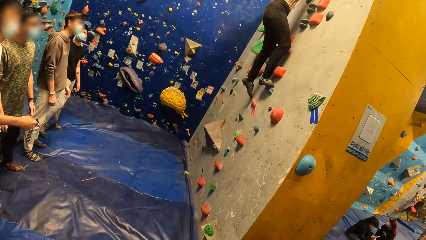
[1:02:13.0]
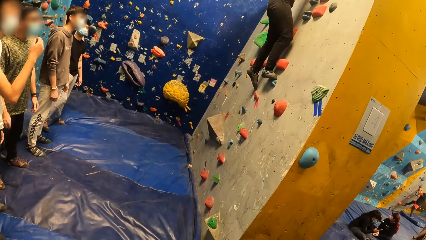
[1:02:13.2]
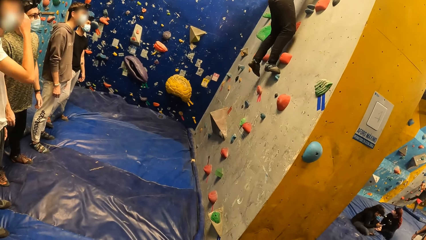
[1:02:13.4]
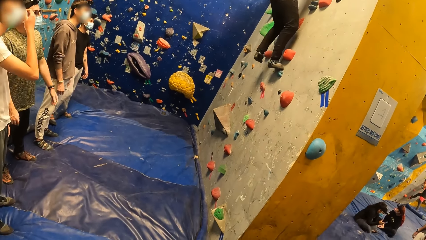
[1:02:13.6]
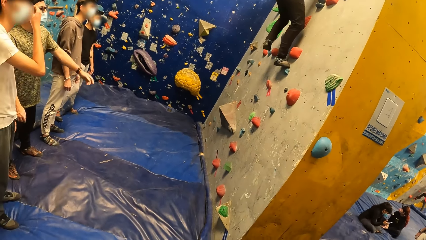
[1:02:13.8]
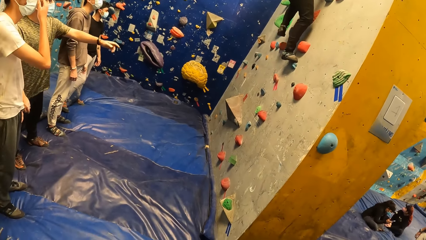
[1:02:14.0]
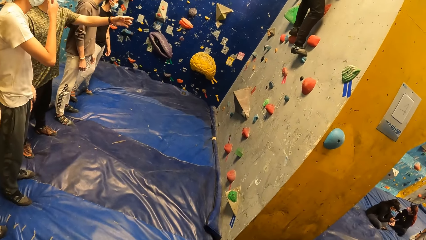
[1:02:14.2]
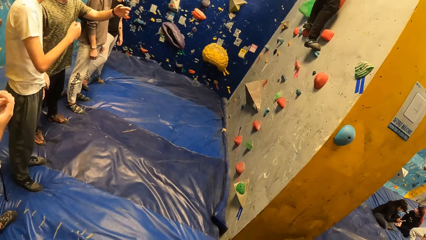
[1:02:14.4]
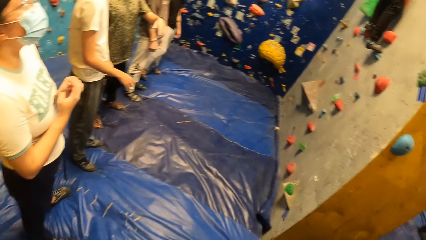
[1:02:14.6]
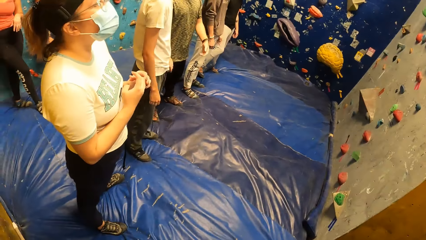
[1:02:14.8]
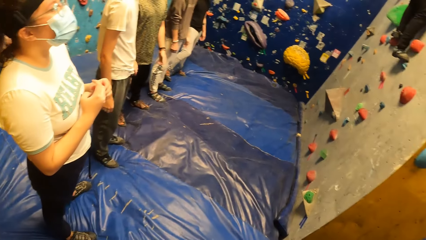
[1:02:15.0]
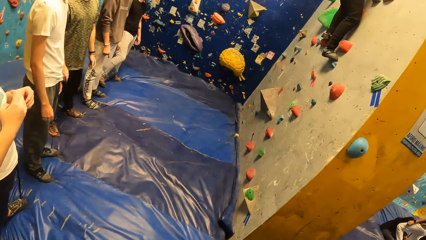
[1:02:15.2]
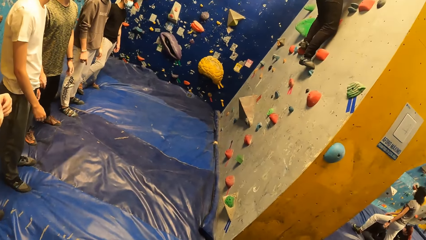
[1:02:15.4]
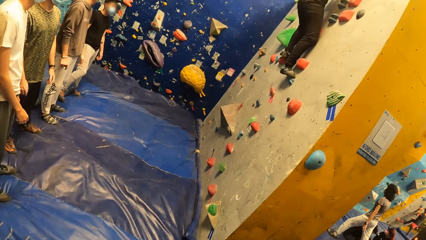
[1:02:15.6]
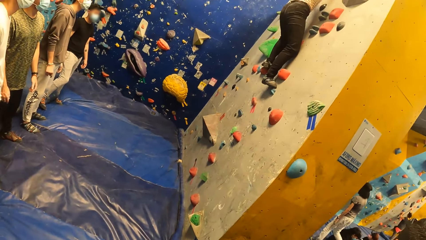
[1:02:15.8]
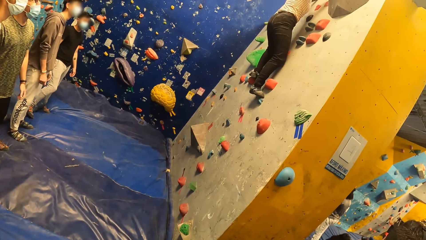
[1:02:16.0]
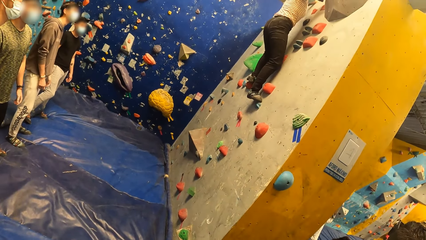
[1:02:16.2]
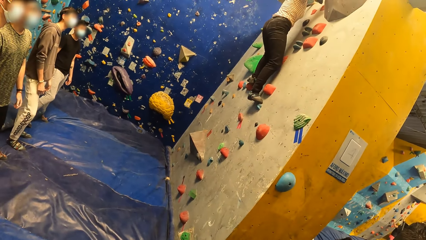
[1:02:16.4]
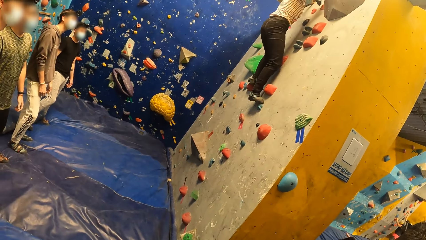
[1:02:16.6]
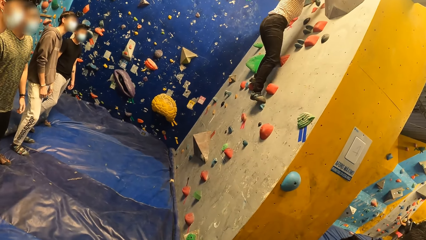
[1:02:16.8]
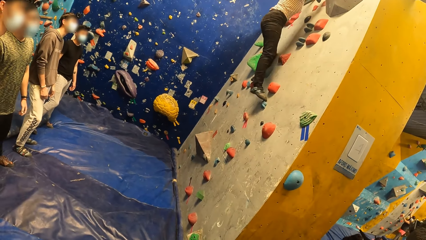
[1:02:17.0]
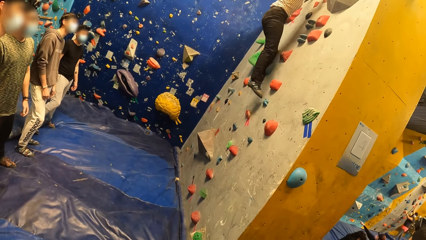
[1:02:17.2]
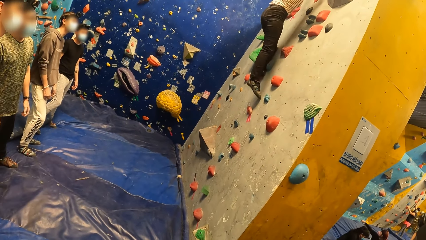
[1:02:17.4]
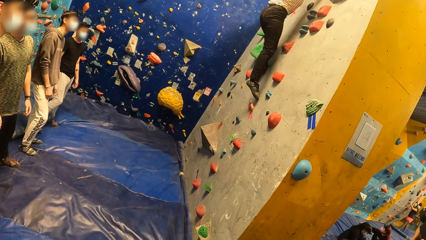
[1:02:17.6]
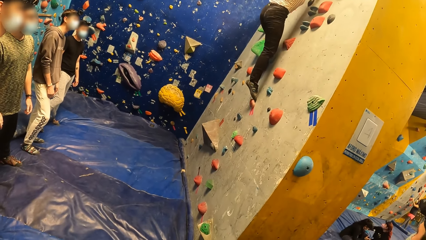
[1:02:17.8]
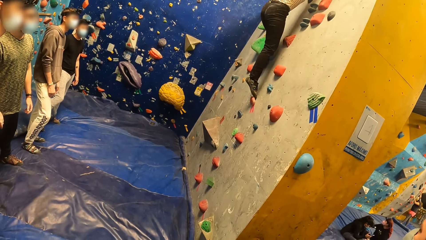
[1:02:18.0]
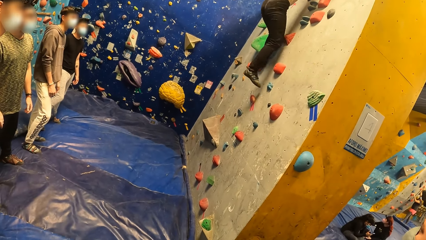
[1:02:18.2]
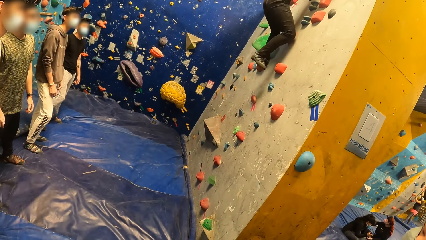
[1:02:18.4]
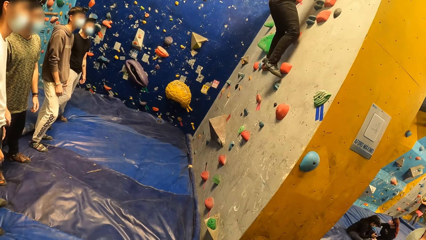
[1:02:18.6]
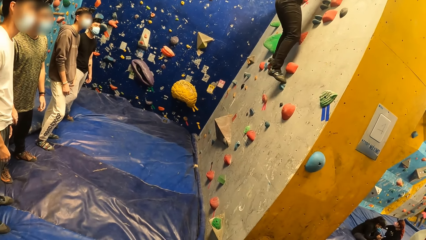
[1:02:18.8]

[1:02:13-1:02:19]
The man adjusts the nose mask on his face with his right hand.

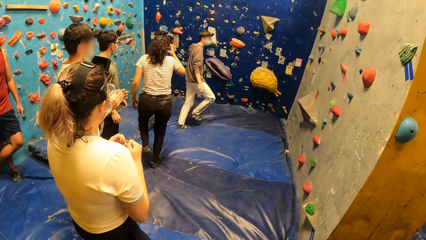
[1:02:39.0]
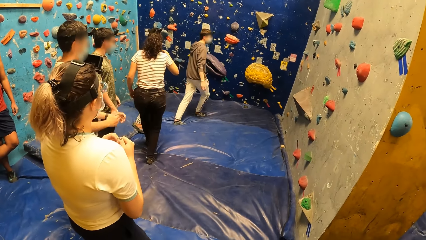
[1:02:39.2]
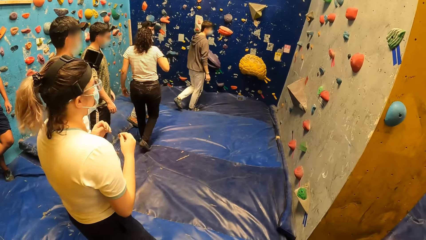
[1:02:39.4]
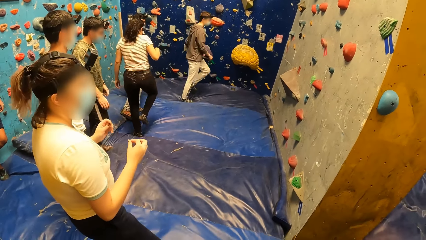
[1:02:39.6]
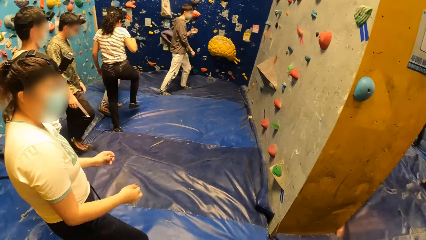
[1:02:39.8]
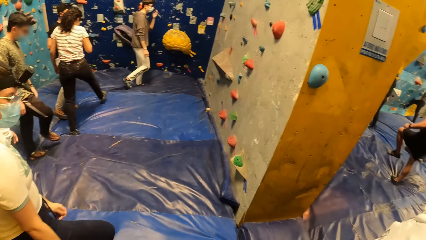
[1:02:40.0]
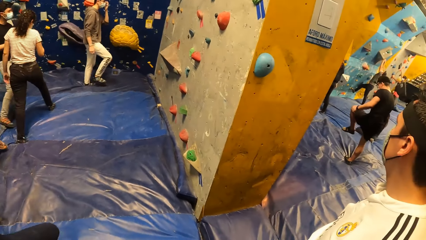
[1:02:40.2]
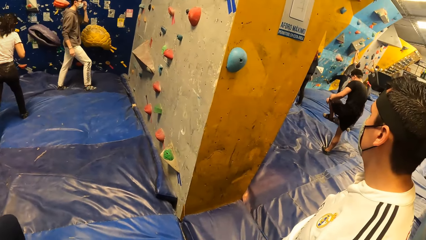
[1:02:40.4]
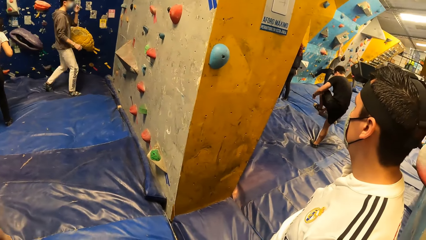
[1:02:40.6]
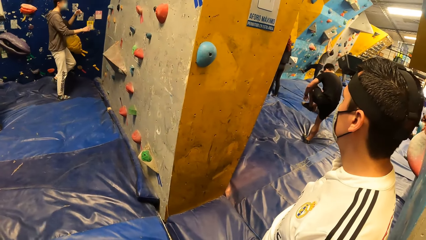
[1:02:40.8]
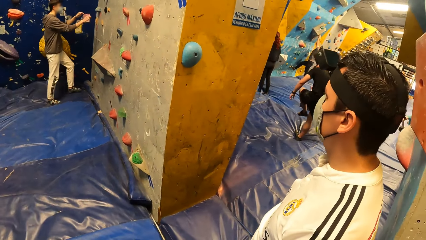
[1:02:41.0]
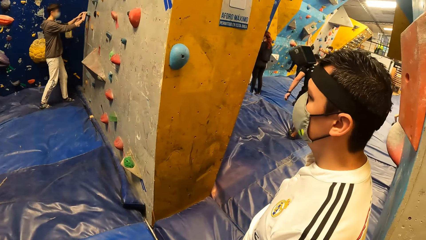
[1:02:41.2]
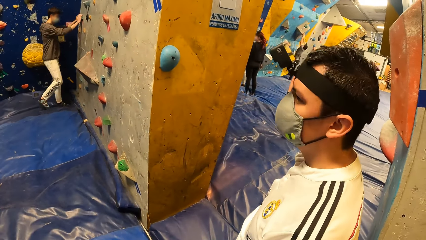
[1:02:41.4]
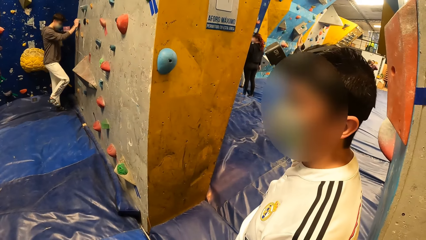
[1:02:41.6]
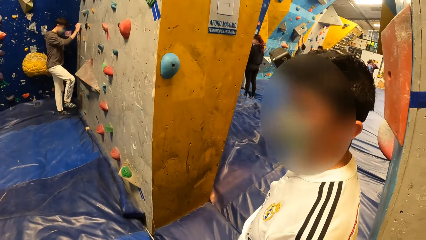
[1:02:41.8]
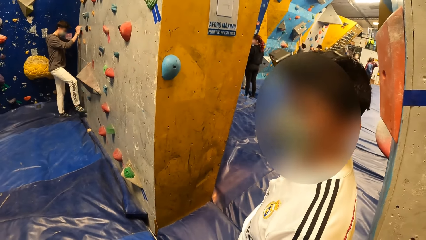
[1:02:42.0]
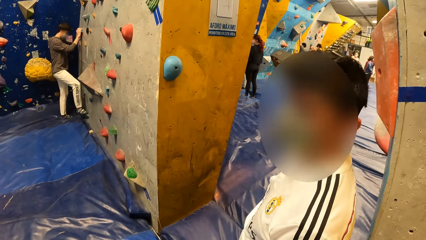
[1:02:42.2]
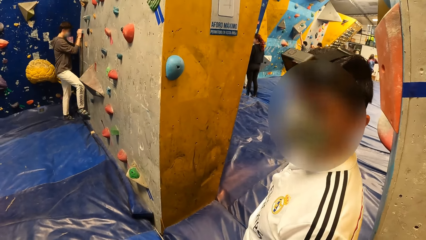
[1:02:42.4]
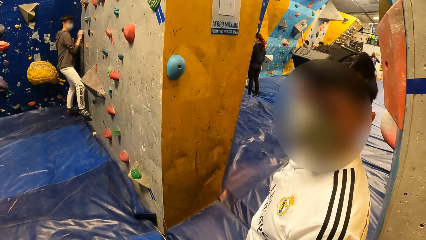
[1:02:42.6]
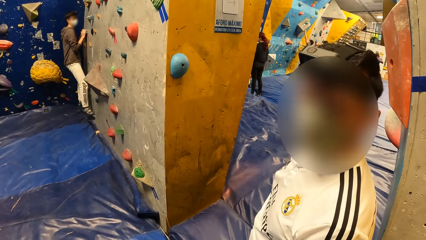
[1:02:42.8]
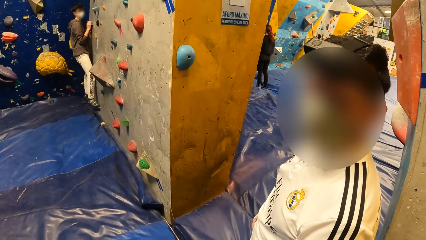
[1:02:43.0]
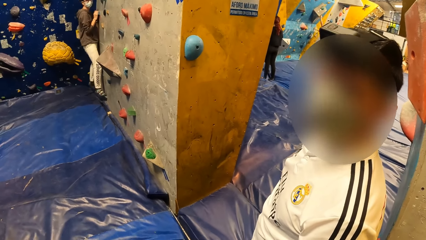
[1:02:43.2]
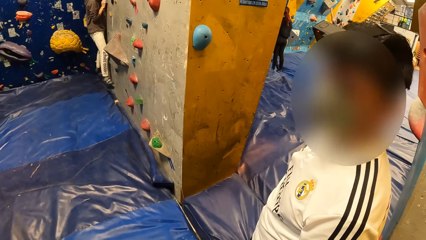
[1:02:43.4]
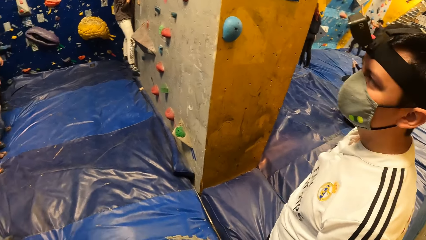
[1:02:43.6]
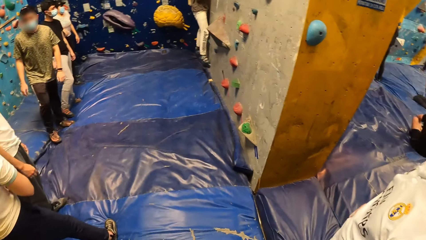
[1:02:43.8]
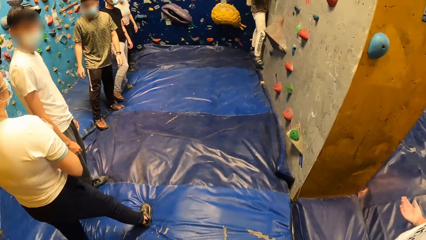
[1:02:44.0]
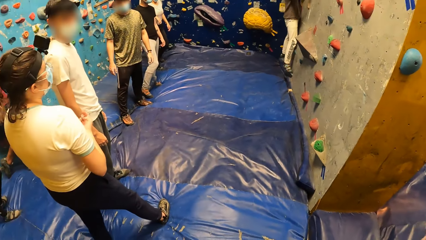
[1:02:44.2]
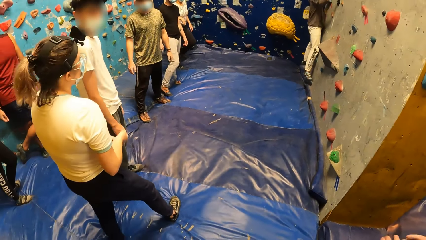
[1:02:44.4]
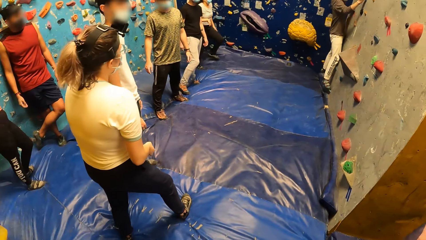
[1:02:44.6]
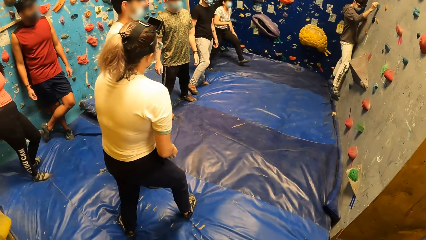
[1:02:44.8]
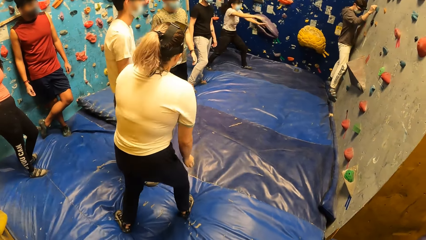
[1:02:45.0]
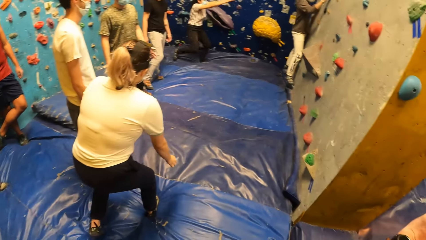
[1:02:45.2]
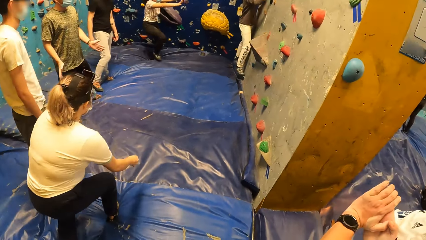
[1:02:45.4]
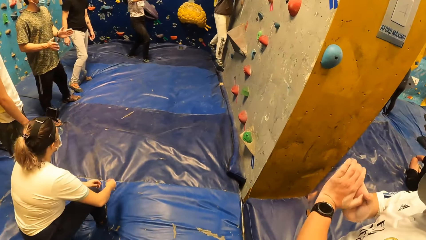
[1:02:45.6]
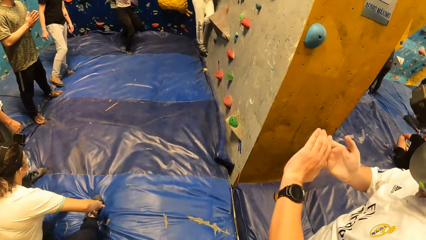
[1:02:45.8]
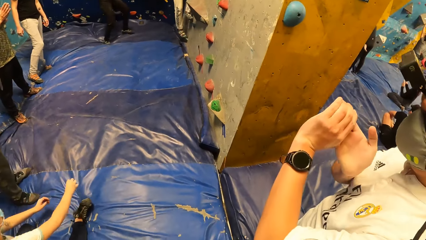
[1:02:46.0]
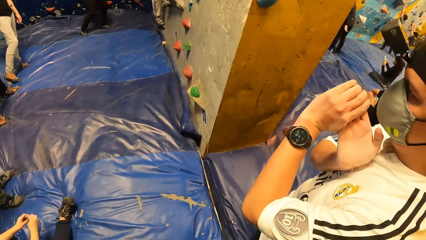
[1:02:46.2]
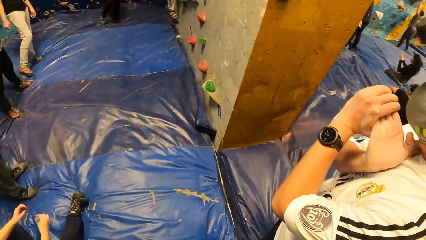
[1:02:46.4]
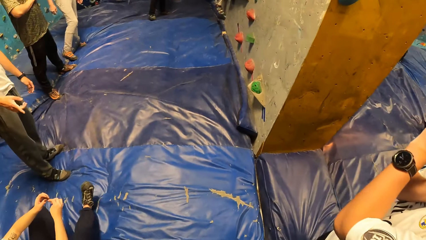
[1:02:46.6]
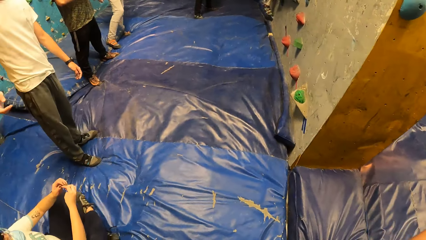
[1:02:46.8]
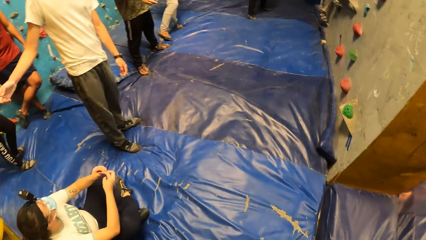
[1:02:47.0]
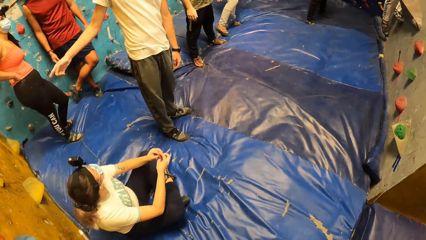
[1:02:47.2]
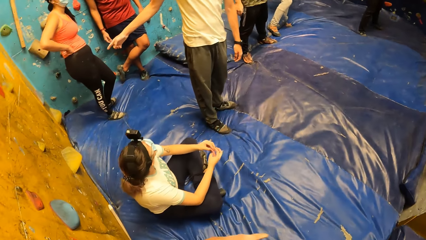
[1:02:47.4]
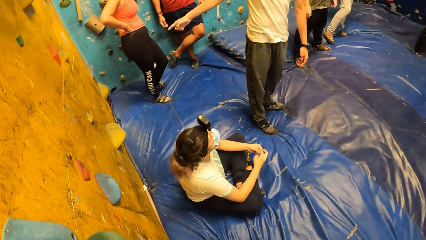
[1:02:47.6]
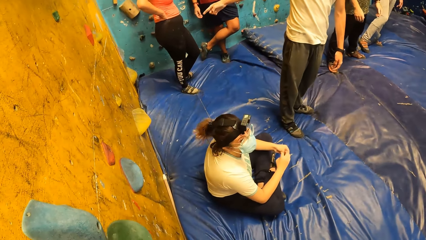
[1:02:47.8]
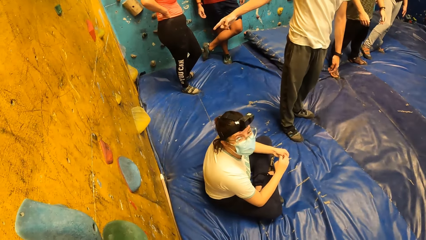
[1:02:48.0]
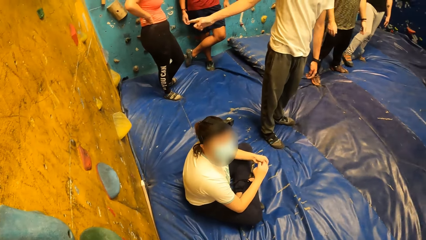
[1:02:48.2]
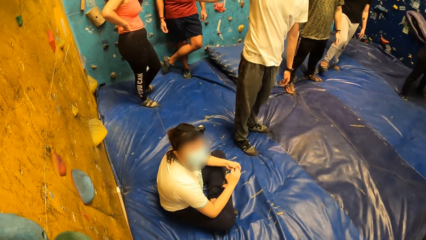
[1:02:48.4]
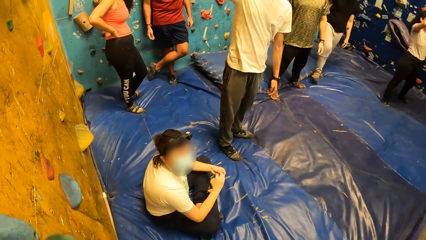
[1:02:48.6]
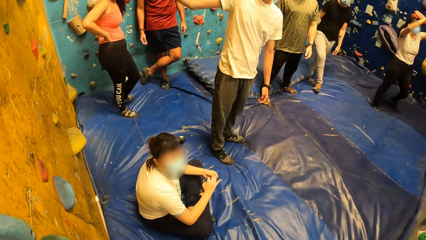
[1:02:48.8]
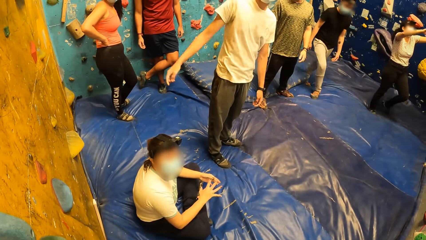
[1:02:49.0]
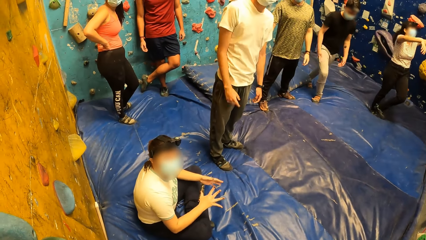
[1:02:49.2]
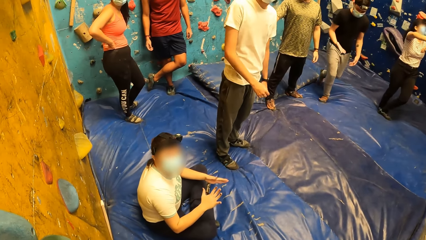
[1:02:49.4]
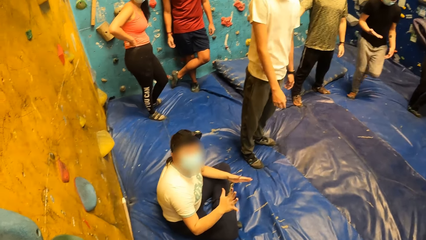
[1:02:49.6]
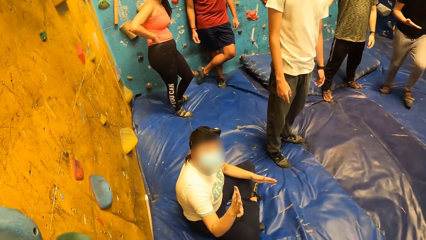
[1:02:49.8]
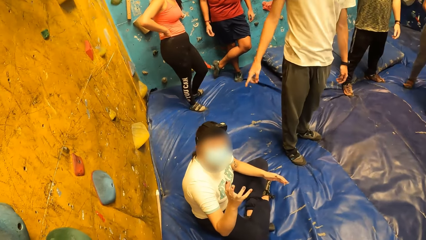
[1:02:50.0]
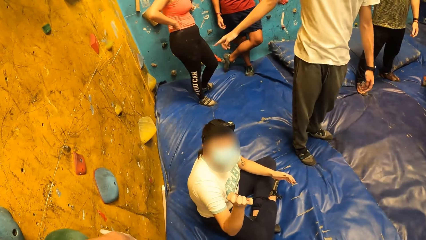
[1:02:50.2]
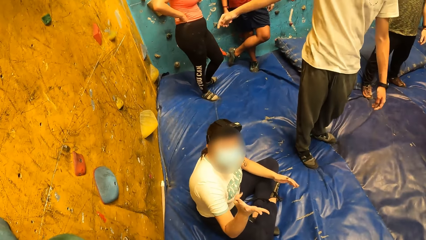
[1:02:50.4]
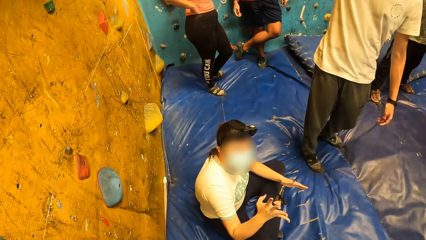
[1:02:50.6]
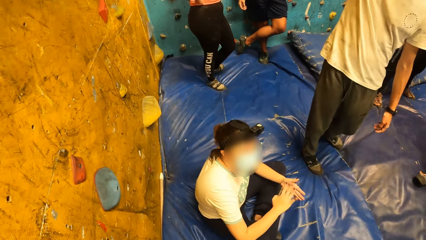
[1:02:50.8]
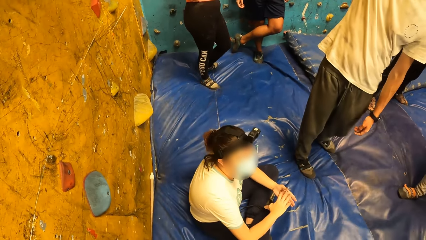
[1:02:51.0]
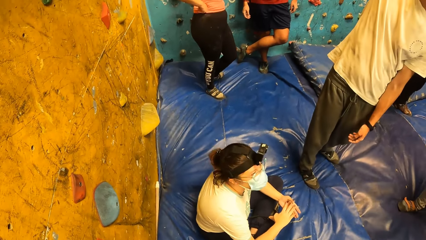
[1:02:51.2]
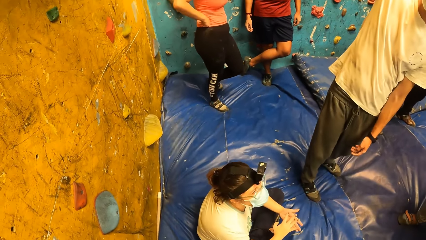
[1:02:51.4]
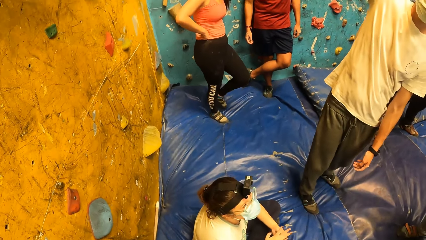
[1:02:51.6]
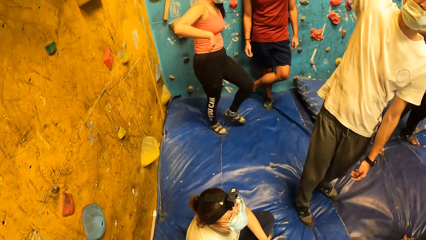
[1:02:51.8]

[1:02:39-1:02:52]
The man holds the hand hold on the wall with both hands. Another man looks around the room. The first man climbs the wall with both hands. The camera wearer talks to the second man. They look around the room. A third man looks around the room. The camera wearer interacts with a woman, the third man and the second man. The third man talks to the camera wearer.
